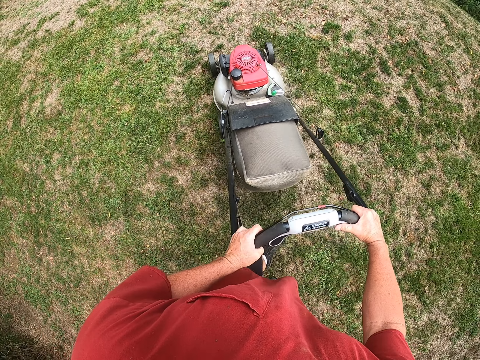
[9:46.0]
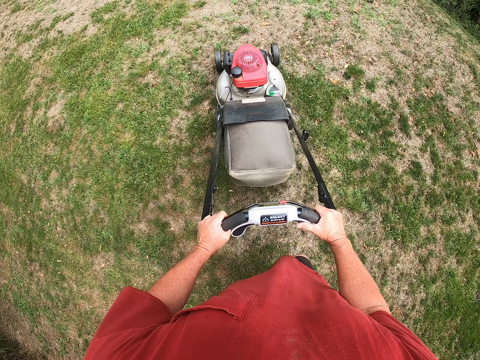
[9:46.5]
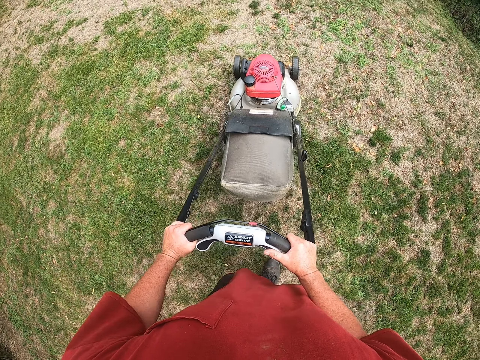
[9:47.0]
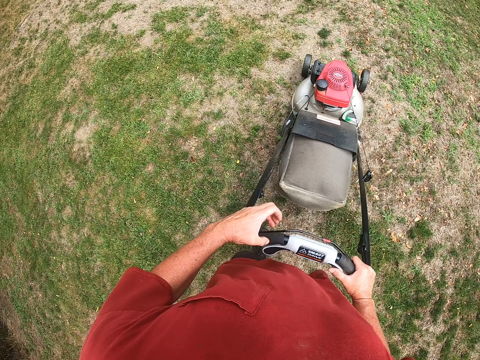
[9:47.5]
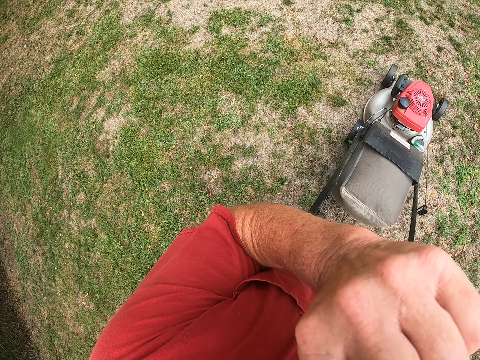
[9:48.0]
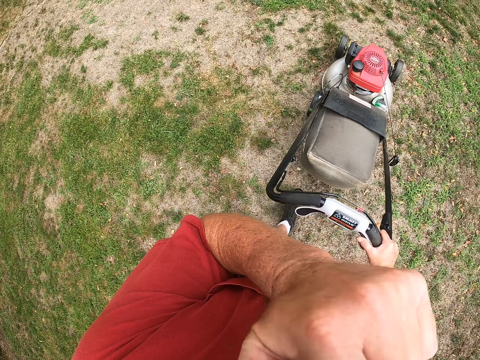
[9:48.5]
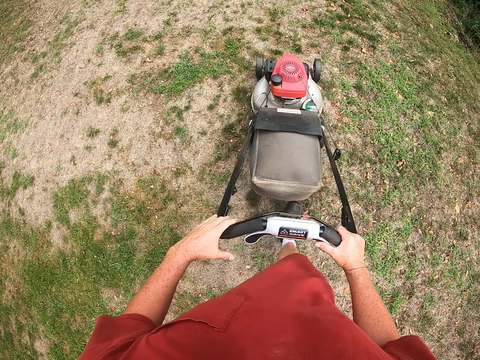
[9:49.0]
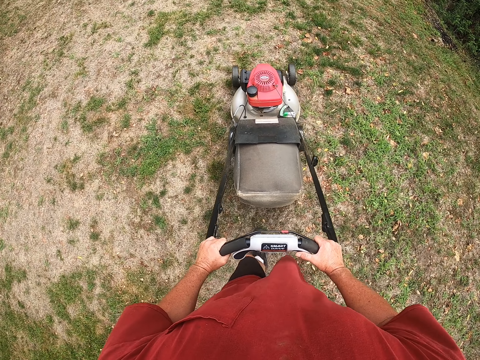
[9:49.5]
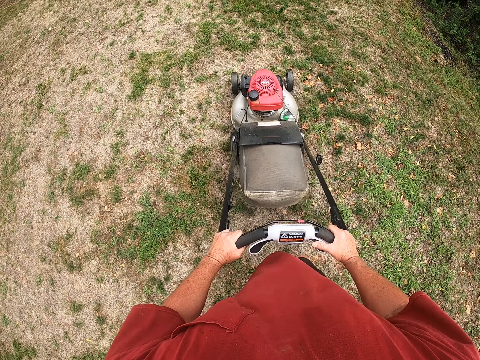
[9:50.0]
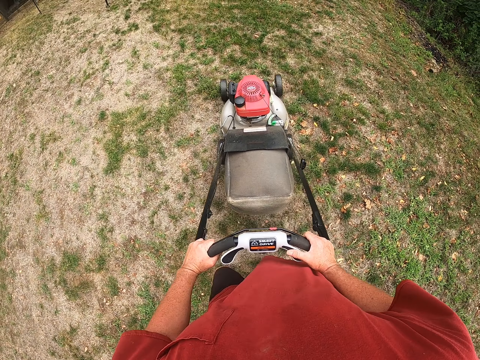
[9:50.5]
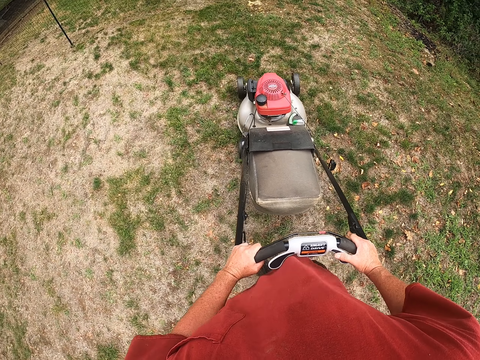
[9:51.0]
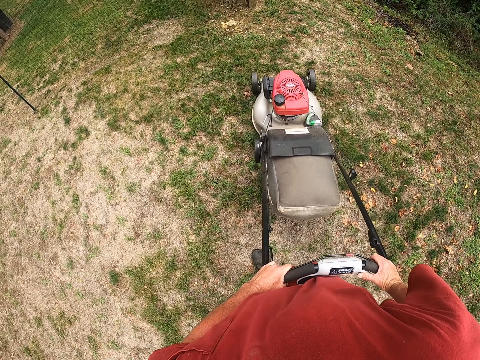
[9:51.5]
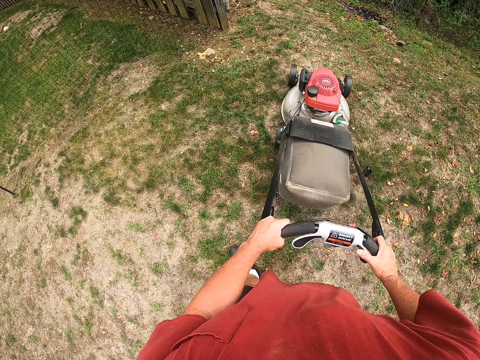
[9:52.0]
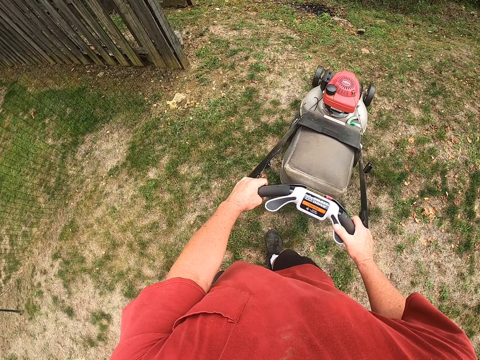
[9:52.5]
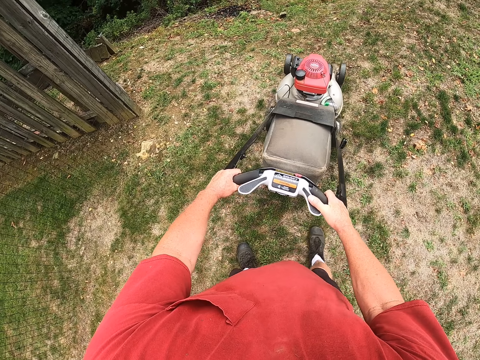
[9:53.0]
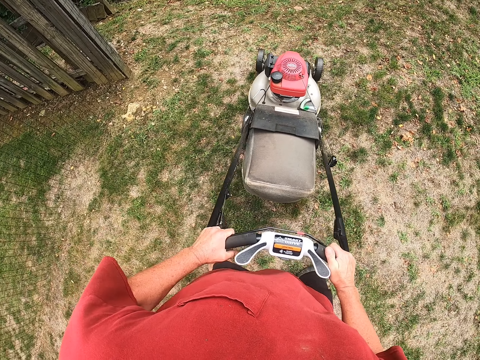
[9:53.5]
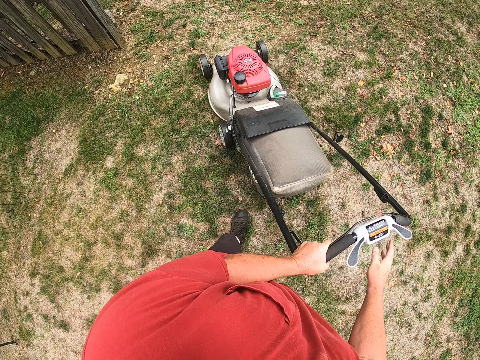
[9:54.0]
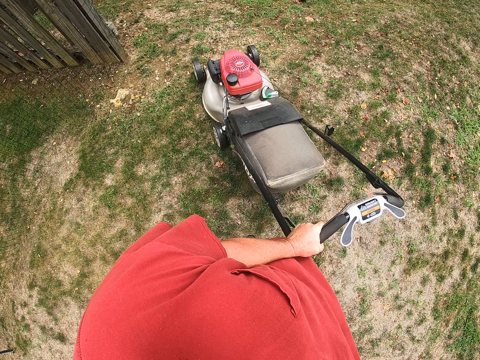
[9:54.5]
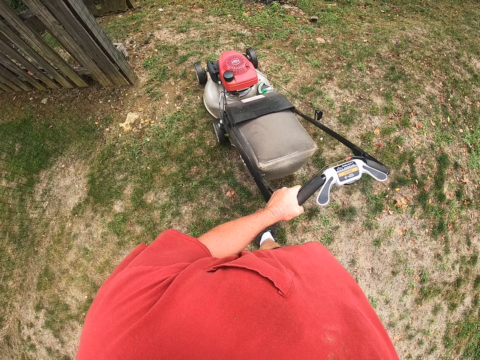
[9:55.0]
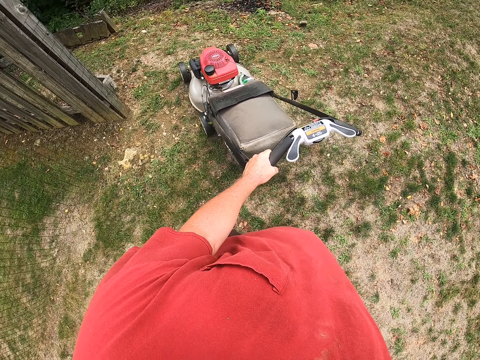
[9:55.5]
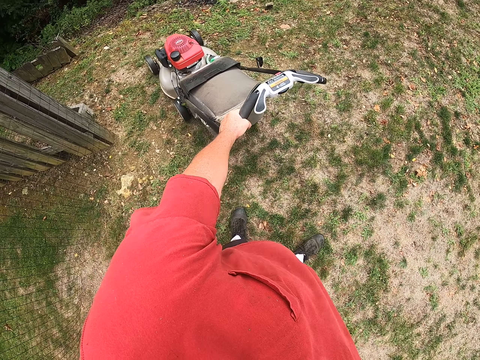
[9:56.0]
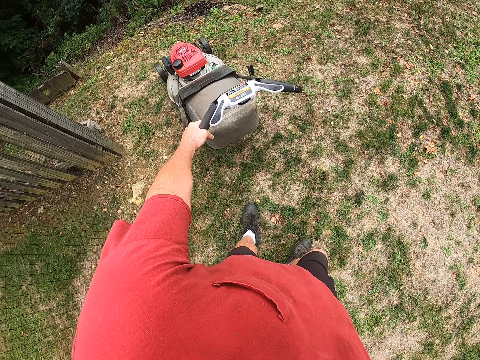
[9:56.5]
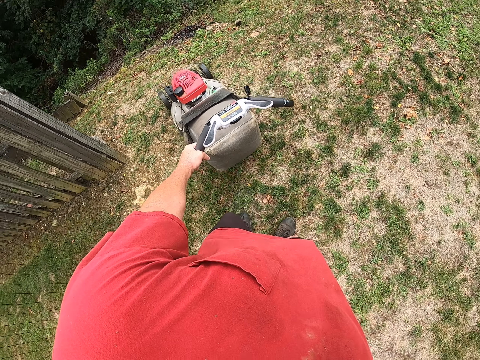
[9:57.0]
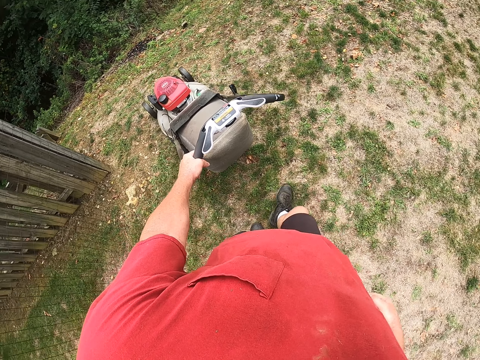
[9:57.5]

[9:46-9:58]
The camera wearer raises his left hand towards something. He touches his face. He cuts the grass with the lawnmower. He withdraws his left hand from something. He turns the lawnmower around.

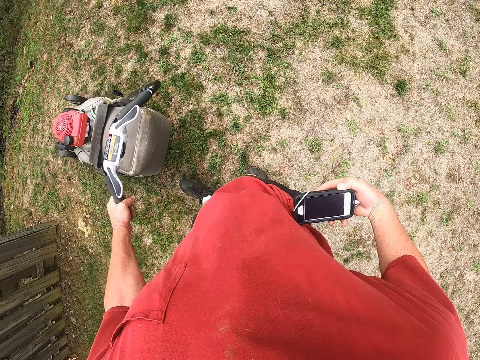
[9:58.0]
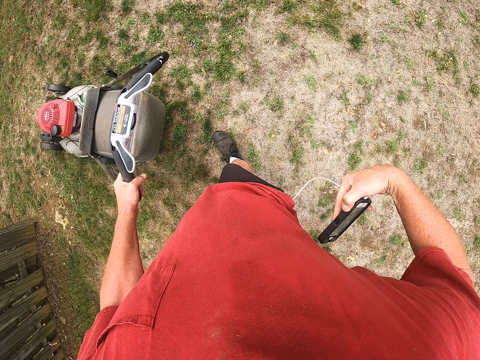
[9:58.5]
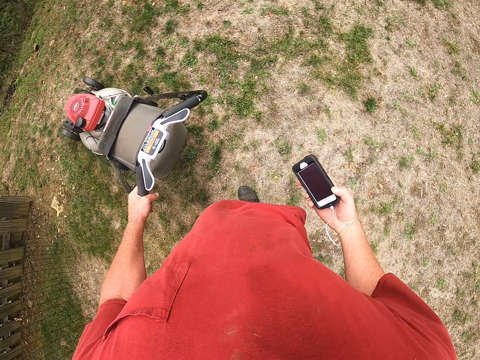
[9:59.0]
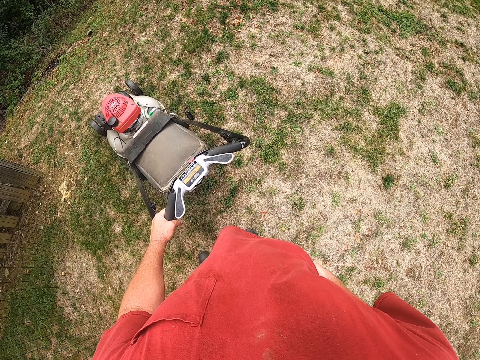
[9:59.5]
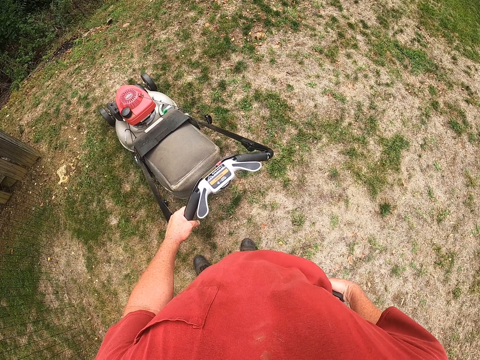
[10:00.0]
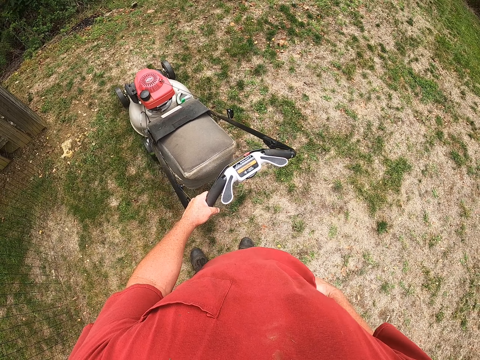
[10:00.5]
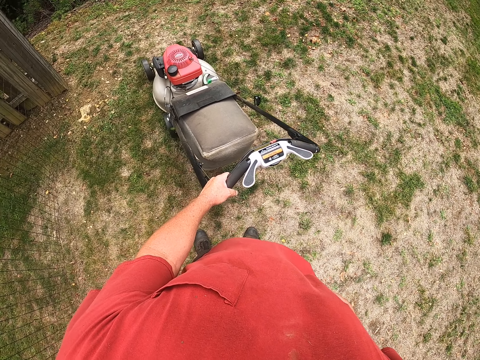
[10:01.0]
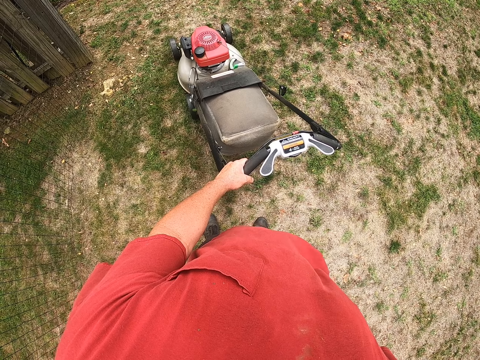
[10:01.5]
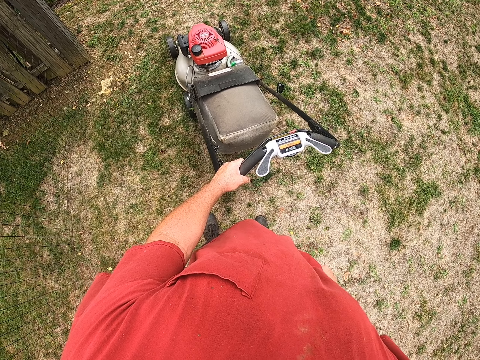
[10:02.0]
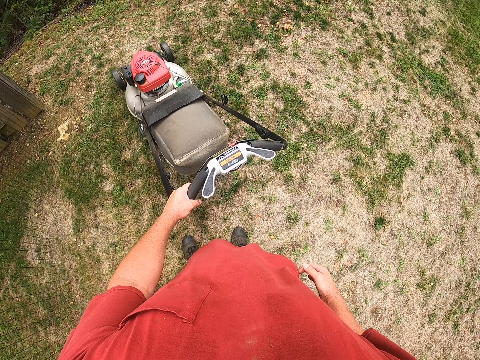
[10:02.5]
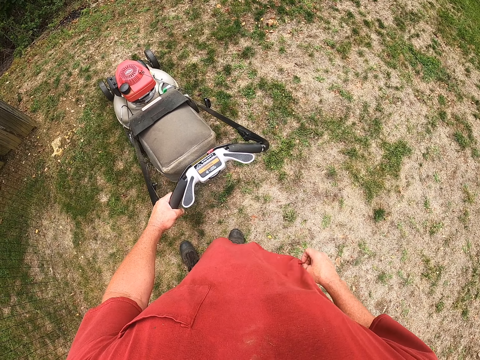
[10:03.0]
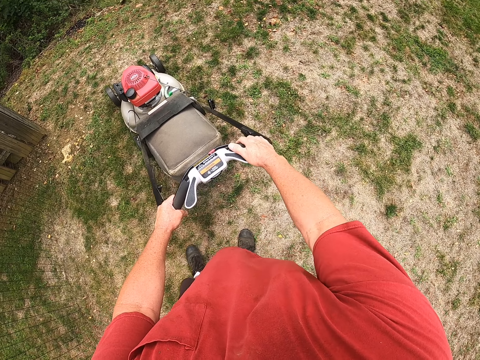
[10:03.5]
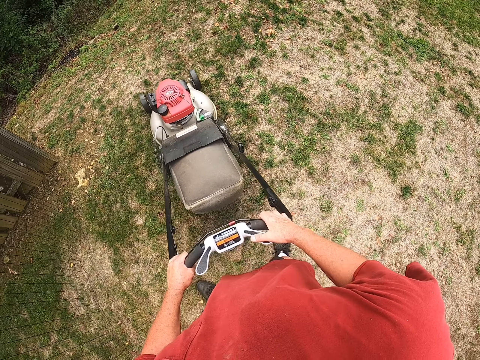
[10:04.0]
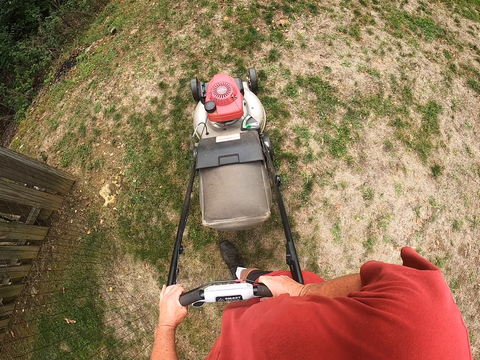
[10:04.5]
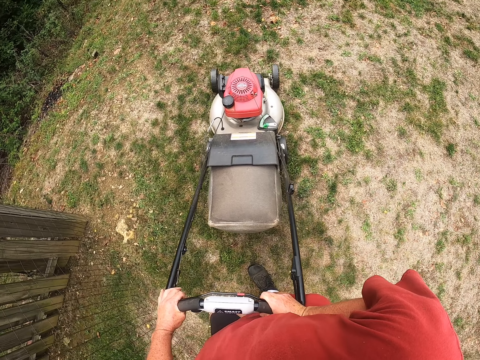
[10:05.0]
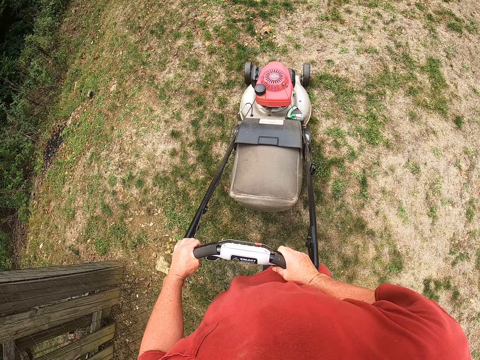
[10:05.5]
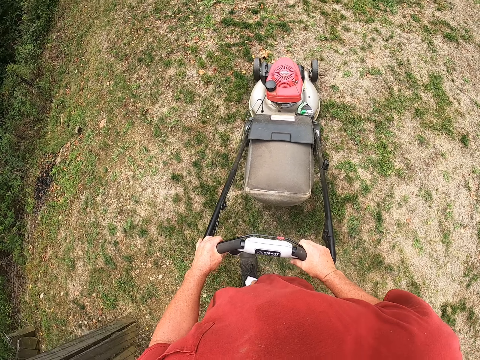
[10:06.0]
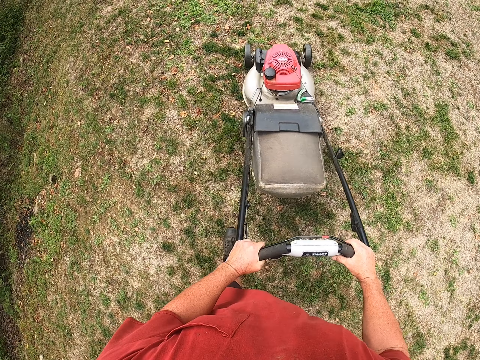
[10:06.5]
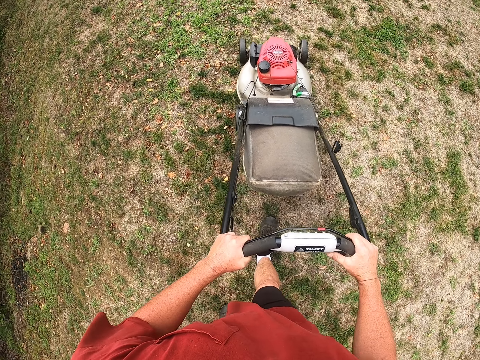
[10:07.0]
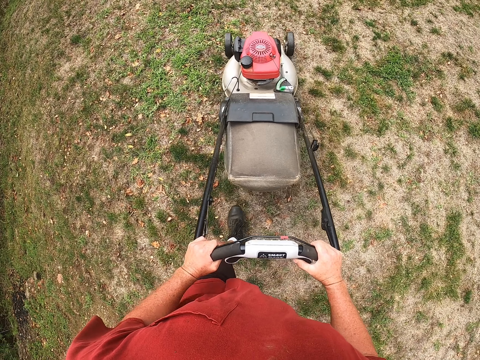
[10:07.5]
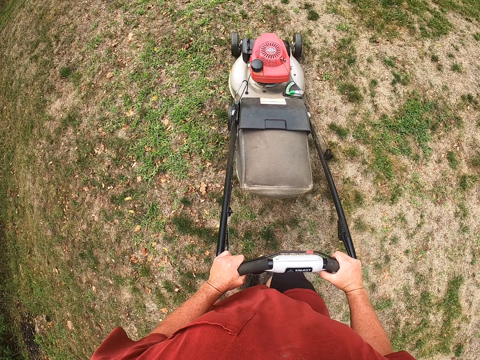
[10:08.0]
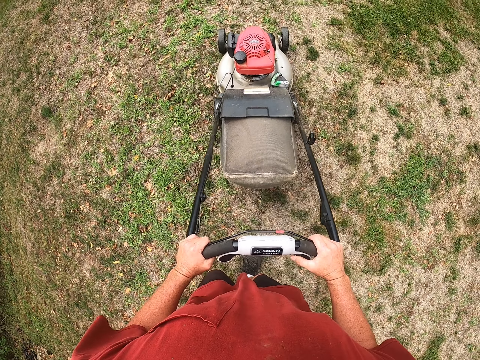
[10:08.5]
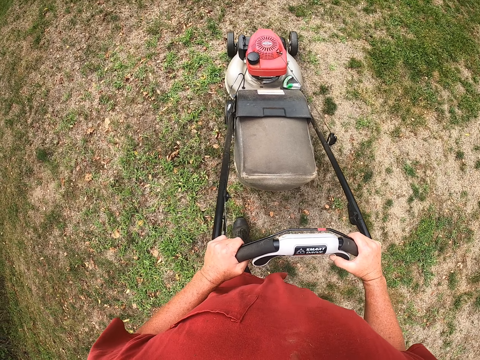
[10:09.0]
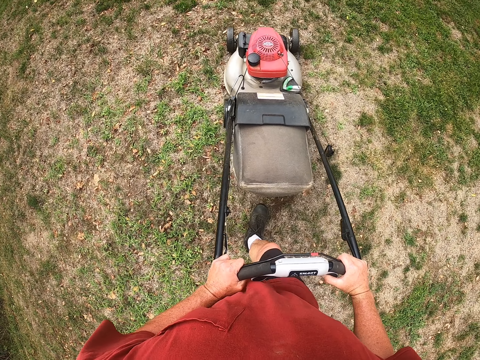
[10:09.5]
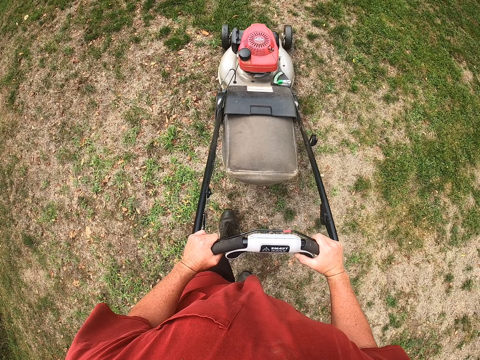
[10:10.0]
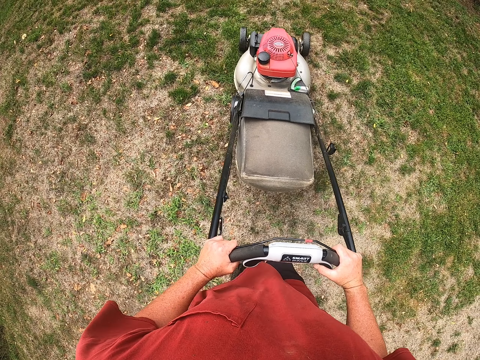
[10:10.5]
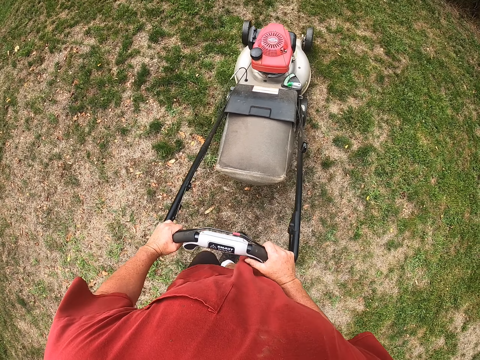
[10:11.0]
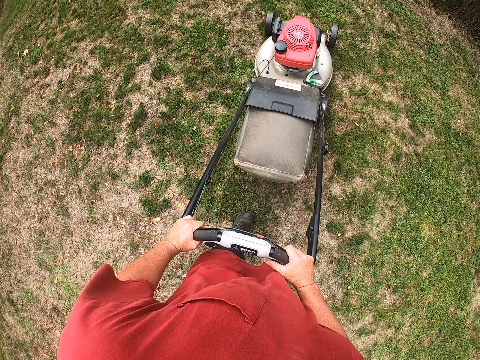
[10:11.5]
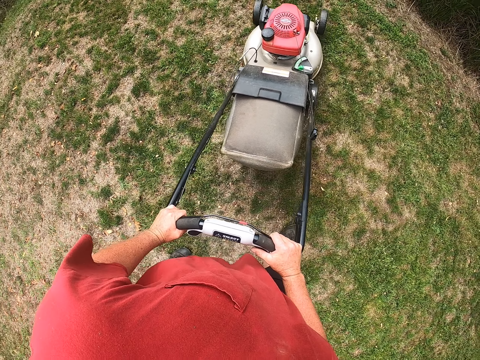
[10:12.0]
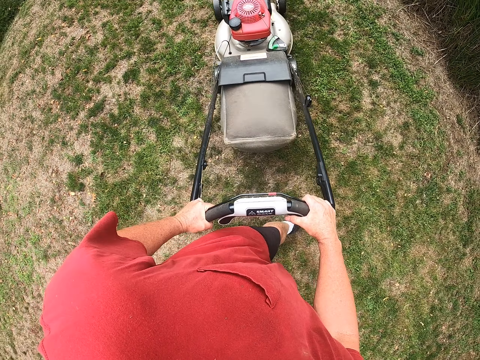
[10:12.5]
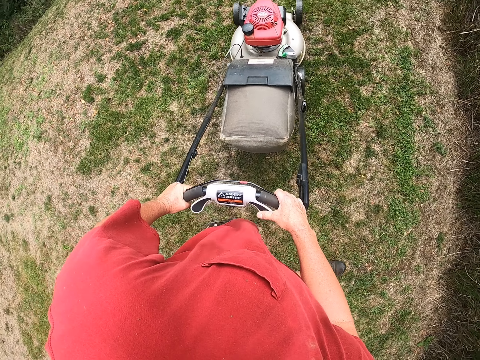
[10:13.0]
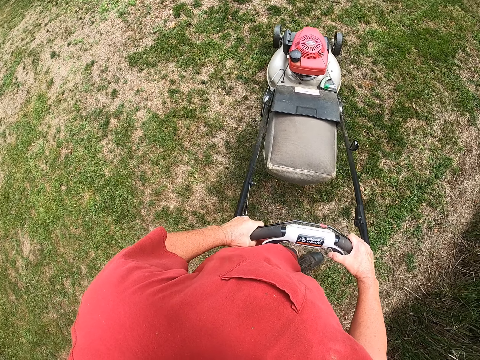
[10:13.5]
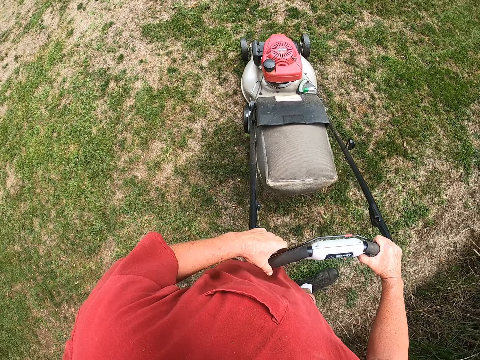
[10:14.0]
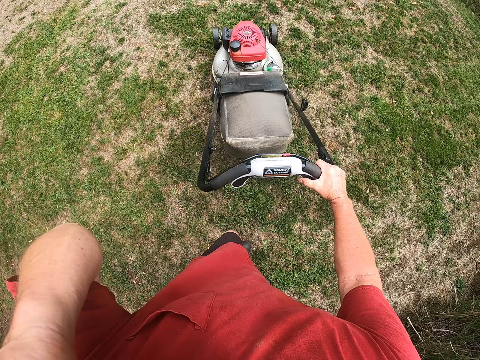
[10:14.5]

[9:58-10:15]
The camera wearer uses his phone. He removes the mobile phone from the pocket with his right hand. He returns the mobile phone to the pocket with his right hand. He cuts the grass with the lawn mower. He cuts the grass with the lawnmower. He turns the lawnmower around.
